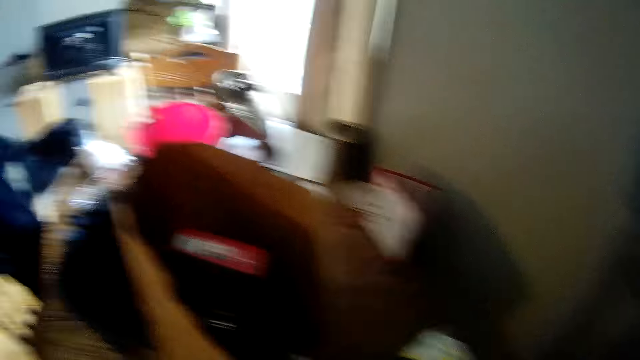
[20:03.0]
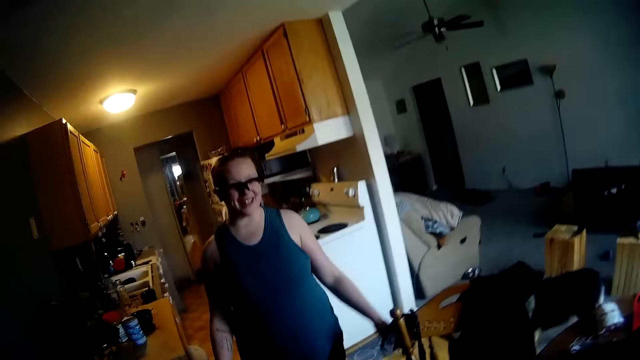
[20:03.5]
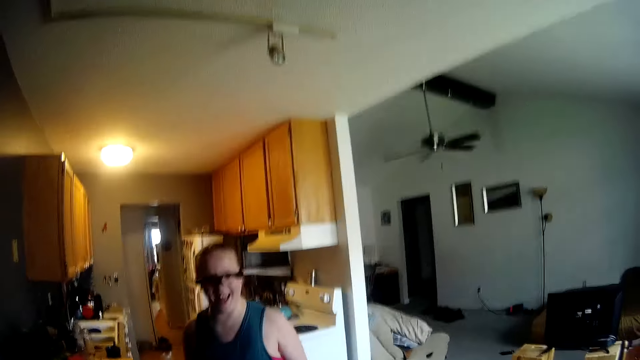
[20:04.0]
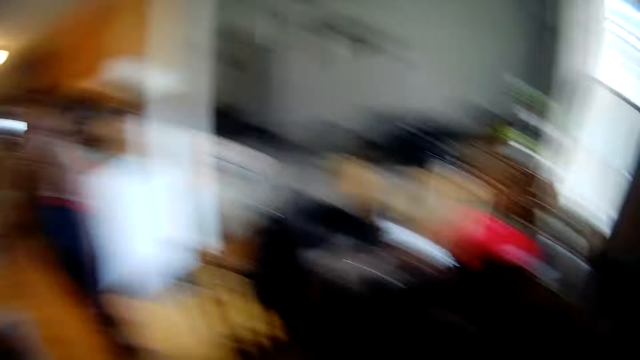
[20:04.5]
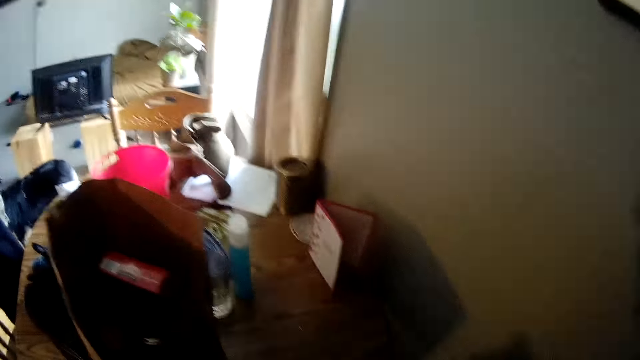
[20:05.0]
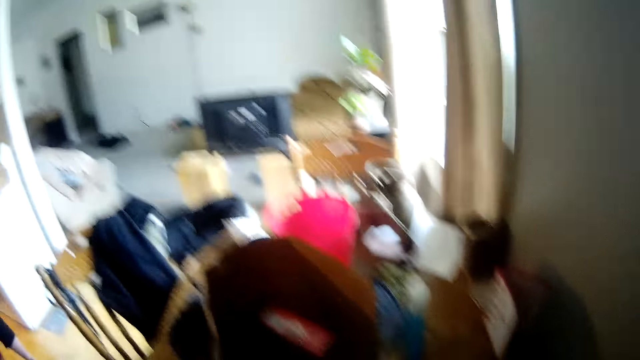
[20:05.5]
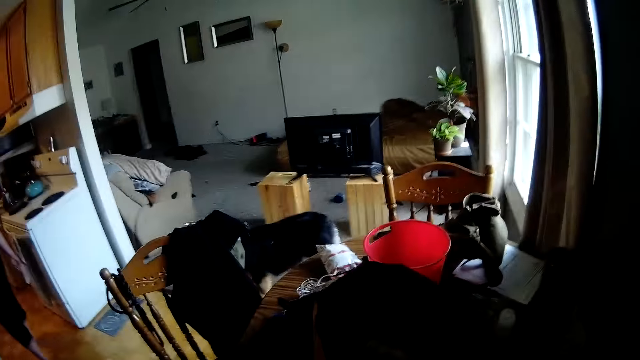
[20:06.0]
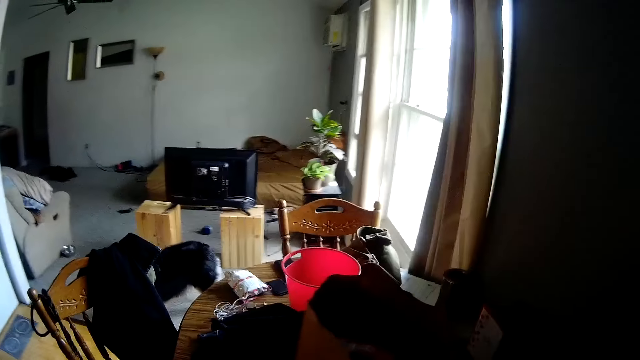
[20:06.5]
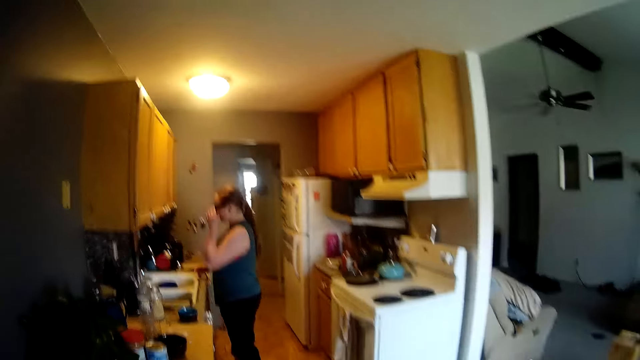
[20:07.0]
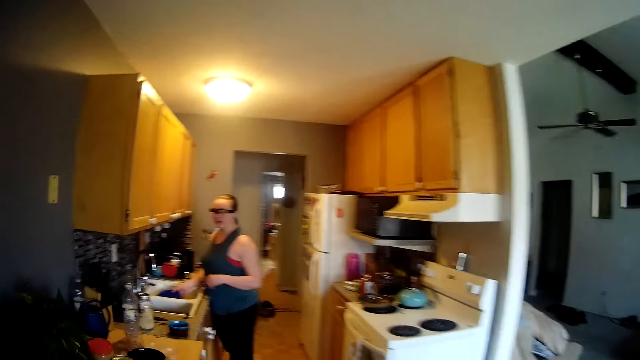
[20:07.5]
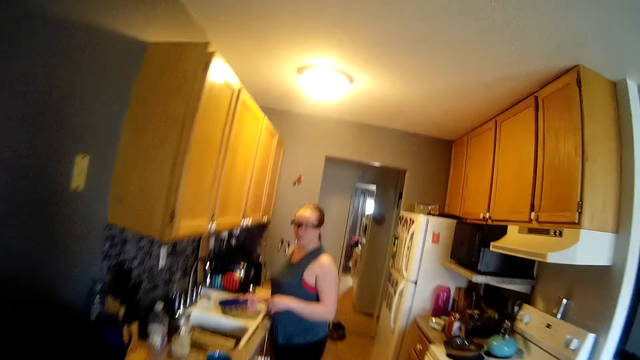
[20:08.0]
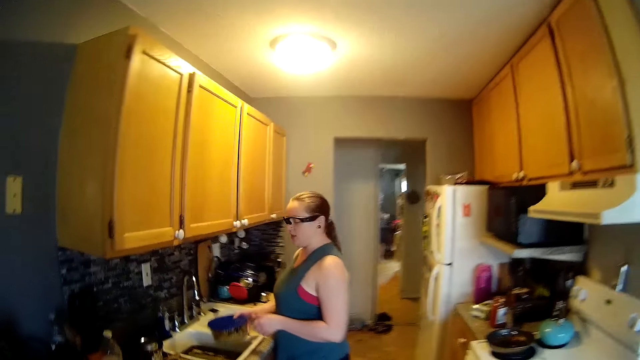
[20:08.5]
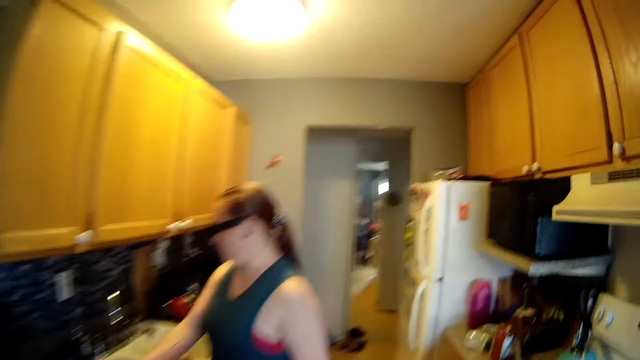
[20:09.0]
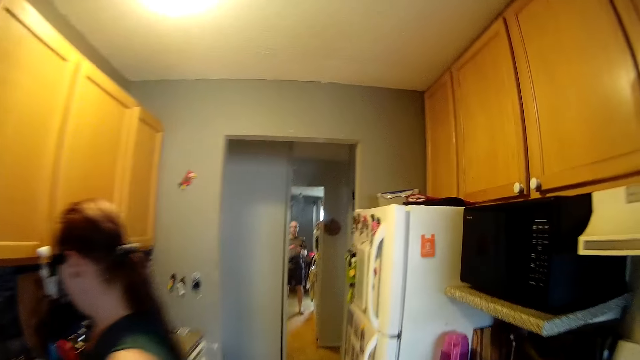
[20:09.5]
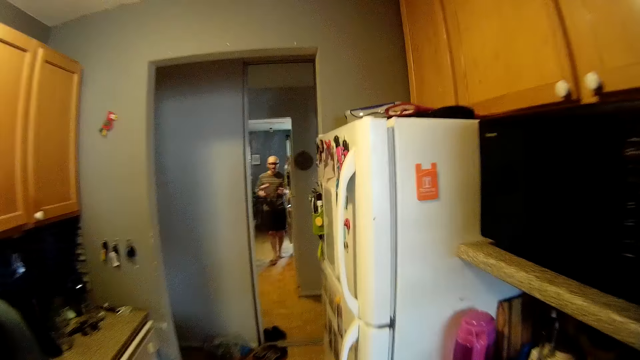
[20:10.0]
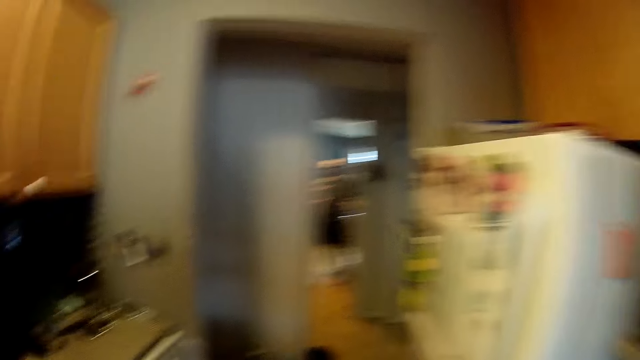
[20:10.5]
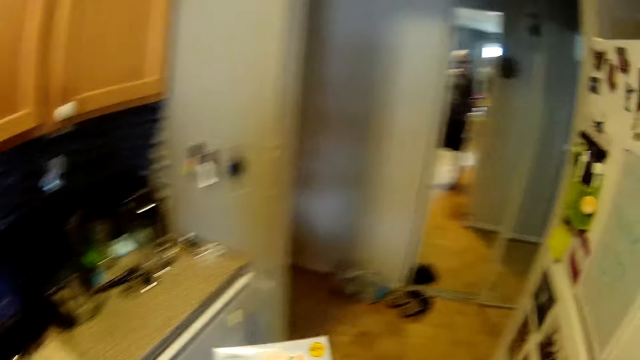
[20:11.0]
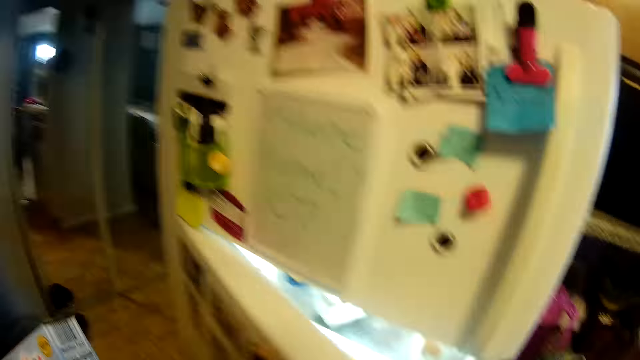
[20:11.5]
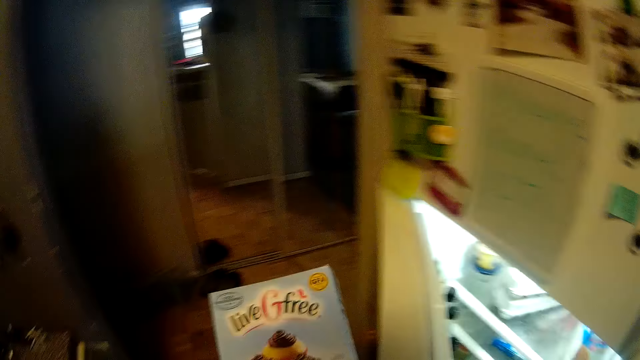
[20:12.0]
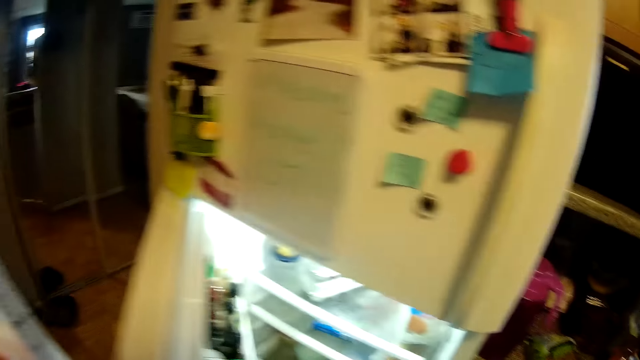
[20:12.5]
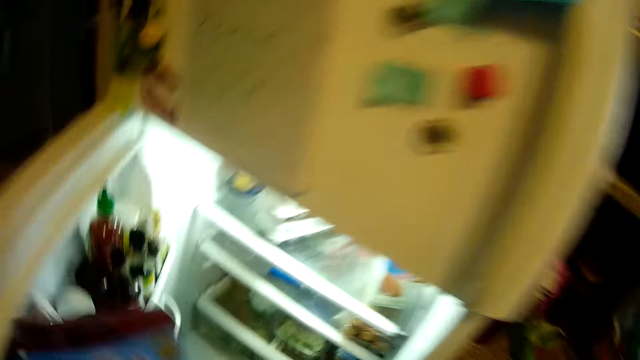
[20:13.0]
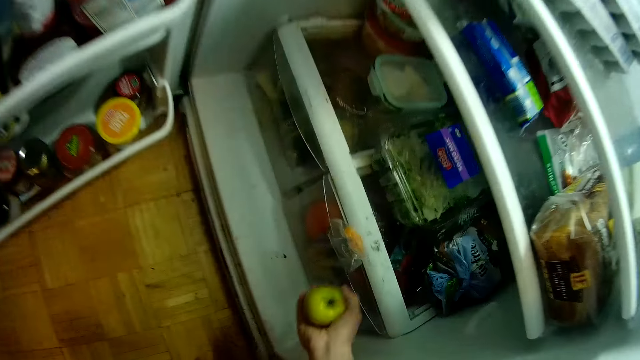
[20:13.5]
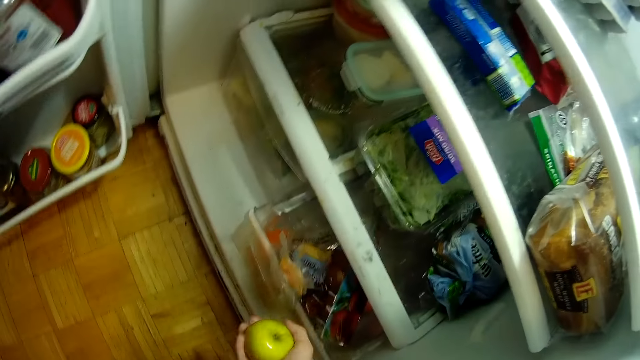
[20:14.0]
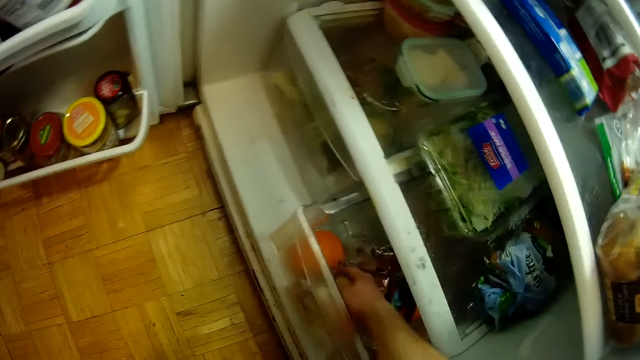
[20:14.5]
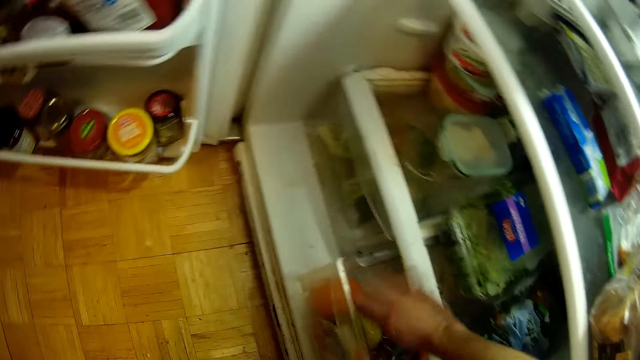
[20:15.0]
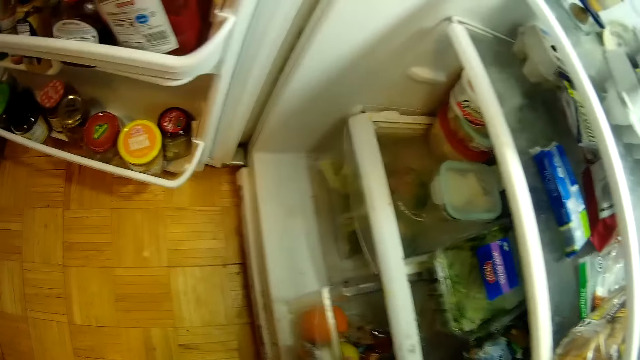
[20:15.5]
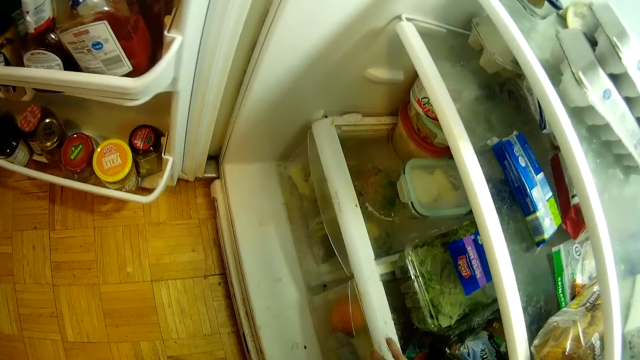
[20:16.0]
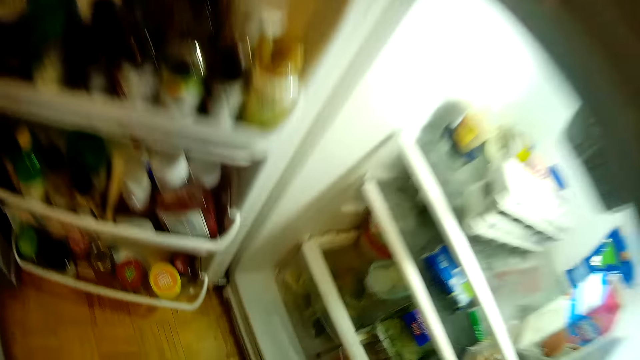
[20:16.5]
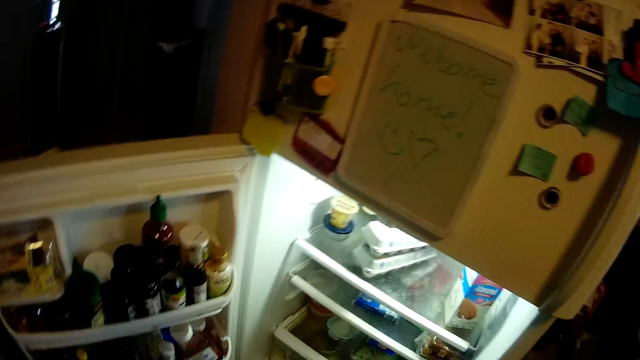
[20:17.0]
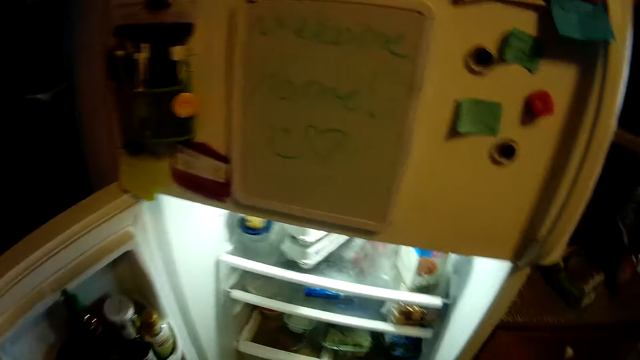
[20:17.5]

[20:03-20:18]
The woman walks towards the kitchen. The camera wearer does something. The woman adjusts the pair of glasses on her head with her right hand and takes a bowl from a sink with her right hand. The camera wearer walks towards the kitchen. The woman drops the bowl in her right hand on the kitchen table. The camera wearer holds a cereal box in his left hand. He opens a refrigerator with his right hand. He holds an apple in his right hand. He slides out a drawer in the refrigerator with his right hand. He drops the apple in his right hand into the drawer. He slides in the drawer in the refrigerator with his right hand.

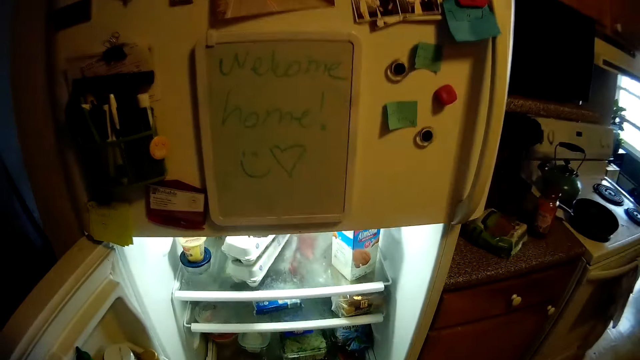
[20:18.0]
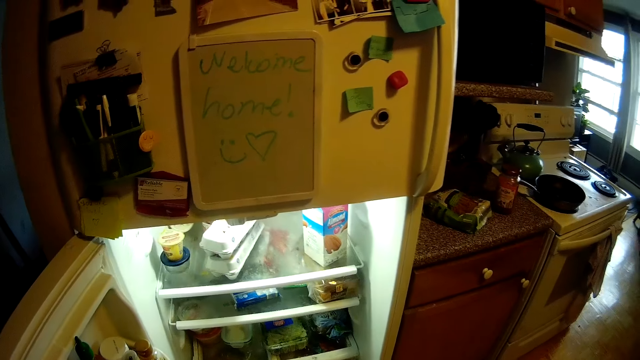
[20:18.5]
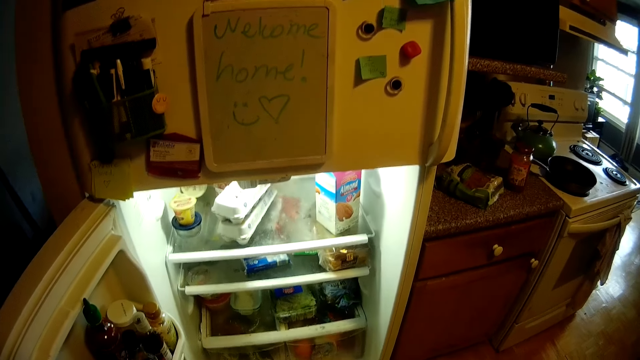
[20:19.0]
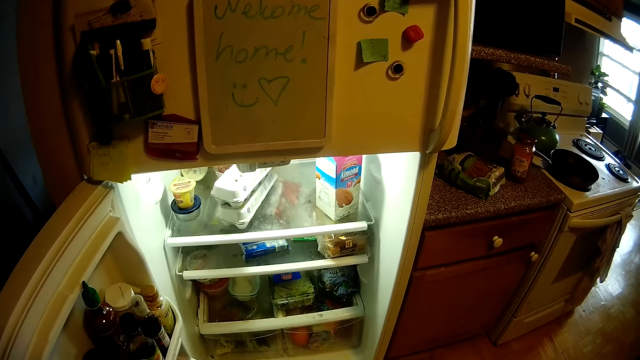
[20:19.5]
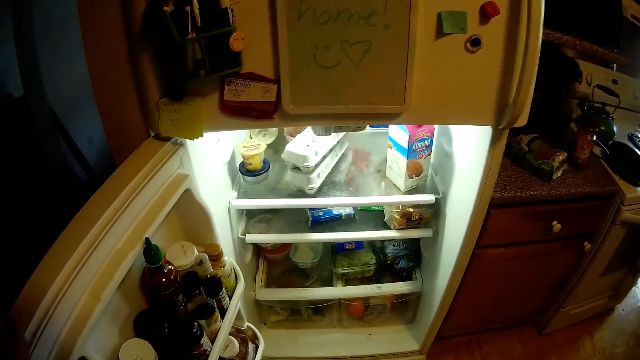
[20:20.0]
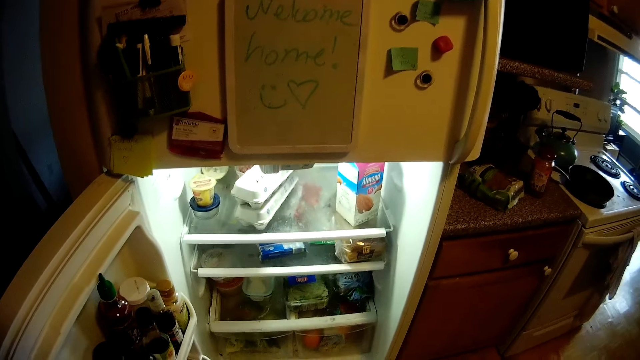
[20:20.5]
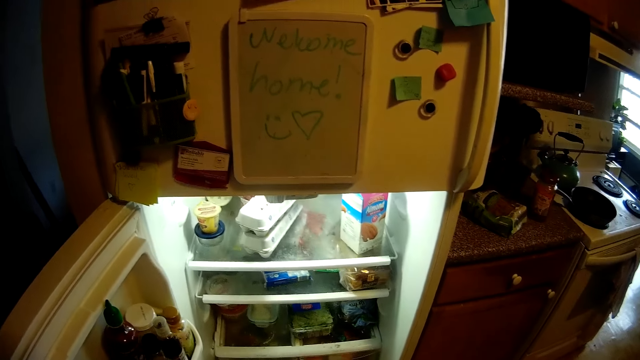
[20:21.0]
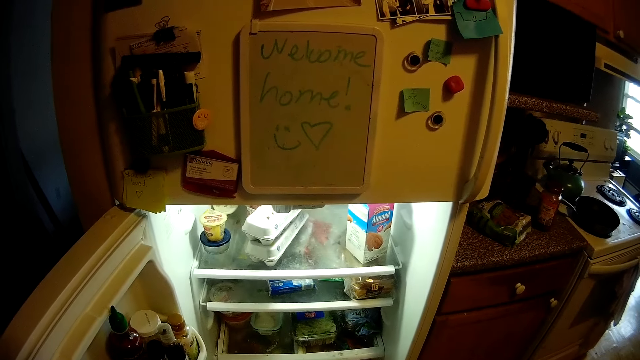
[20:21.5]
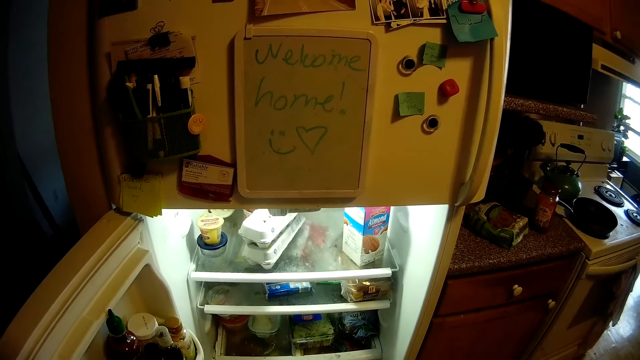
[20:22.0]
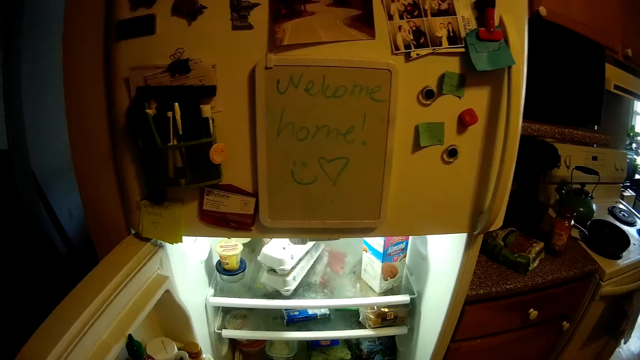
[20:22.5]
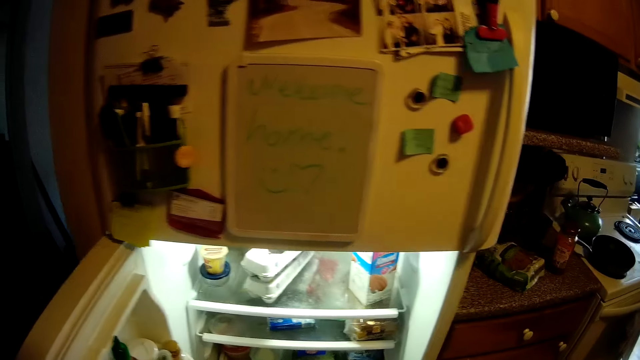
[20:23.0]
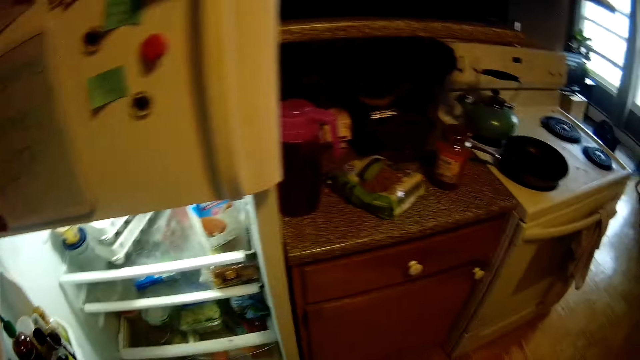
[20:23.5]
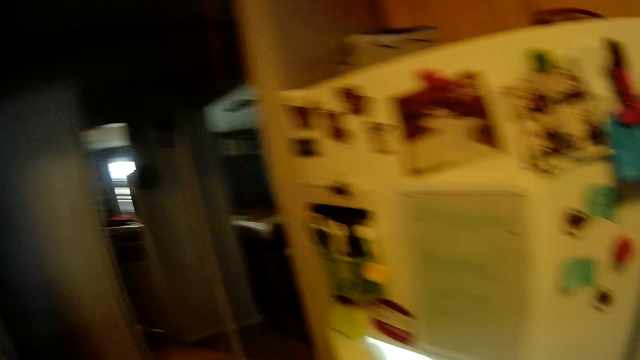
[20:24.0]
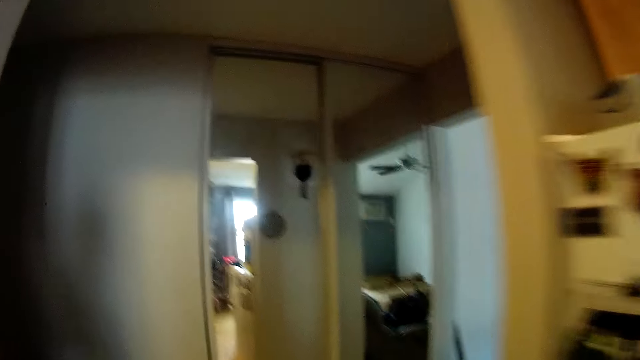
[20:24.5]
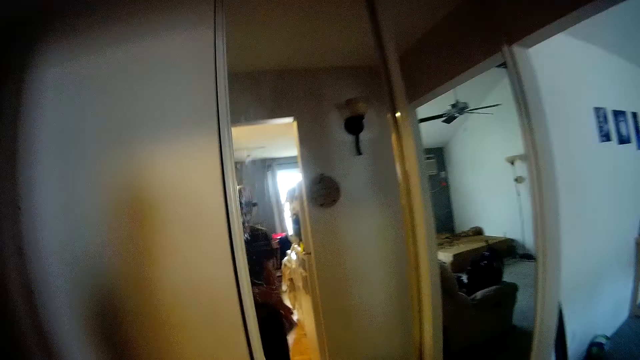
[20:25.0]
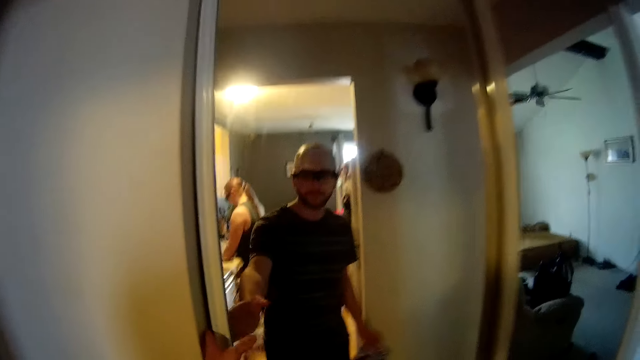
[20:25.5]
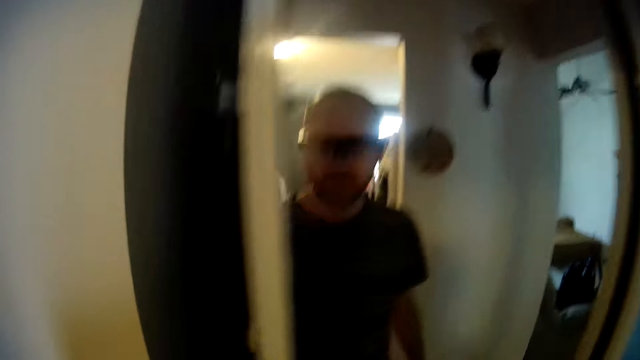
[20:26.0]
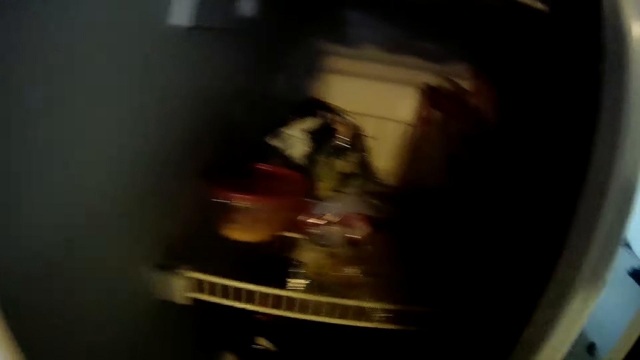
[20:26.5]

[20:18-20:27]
The camera wearer closes the refrigerator with his left hand. He holds the cereal box in his right hand. He opens the sliding door of the pantry with his left hand. The woman puts both hands into the sink.
